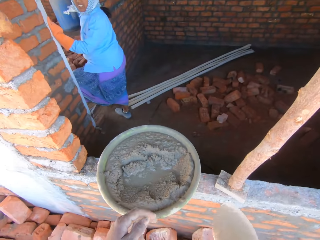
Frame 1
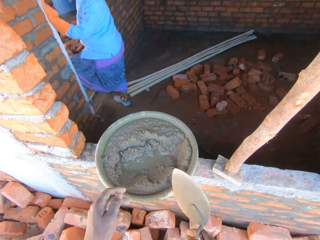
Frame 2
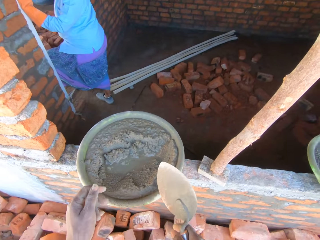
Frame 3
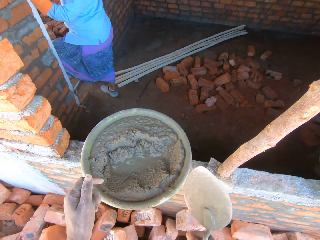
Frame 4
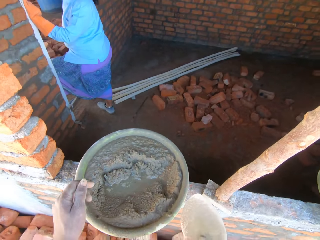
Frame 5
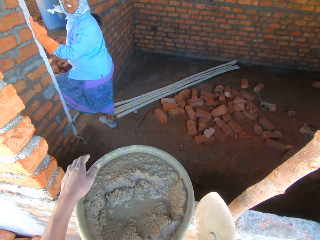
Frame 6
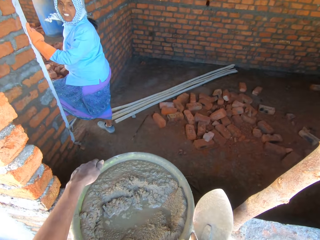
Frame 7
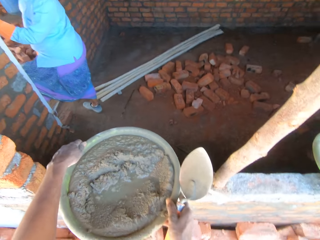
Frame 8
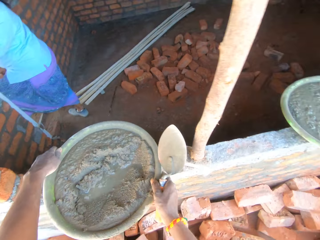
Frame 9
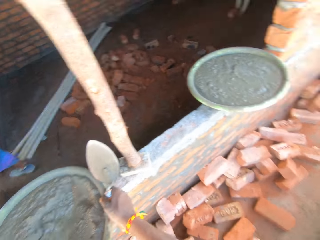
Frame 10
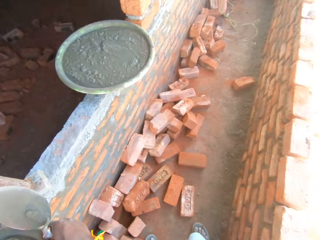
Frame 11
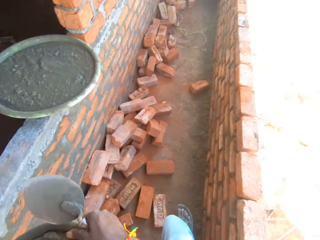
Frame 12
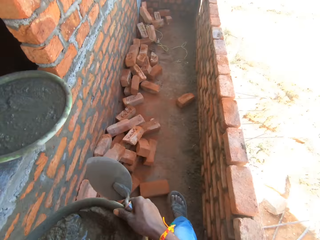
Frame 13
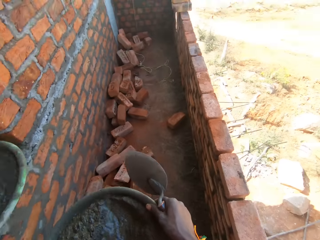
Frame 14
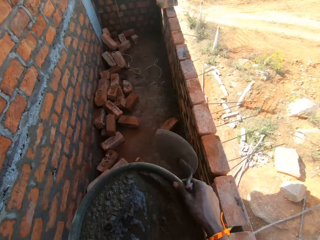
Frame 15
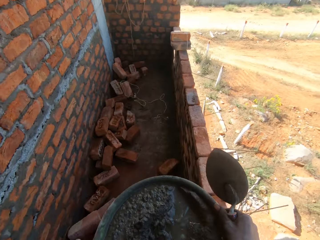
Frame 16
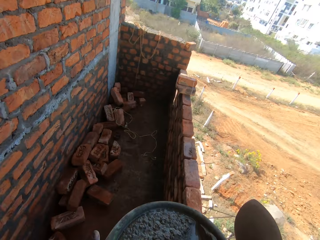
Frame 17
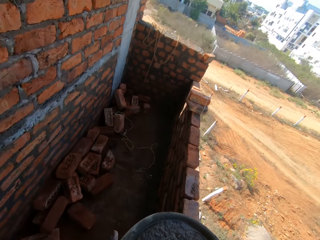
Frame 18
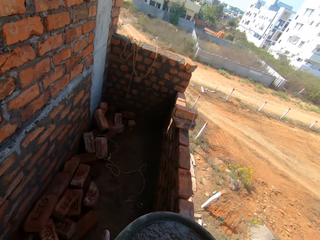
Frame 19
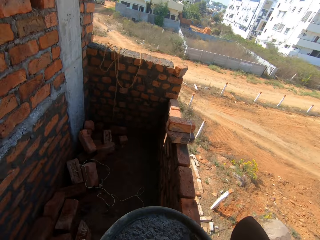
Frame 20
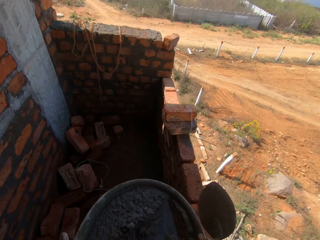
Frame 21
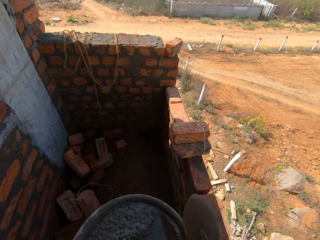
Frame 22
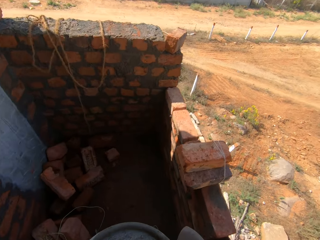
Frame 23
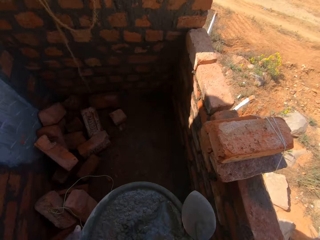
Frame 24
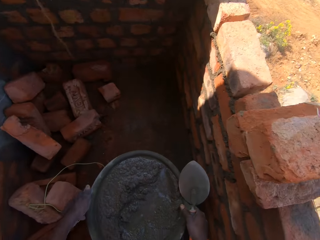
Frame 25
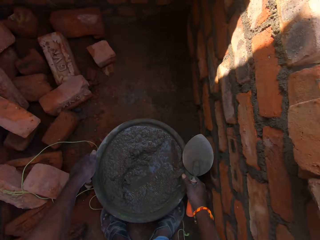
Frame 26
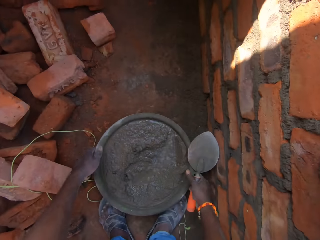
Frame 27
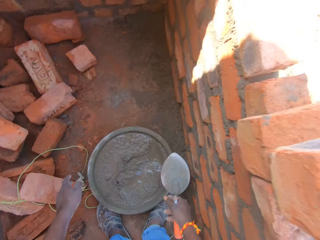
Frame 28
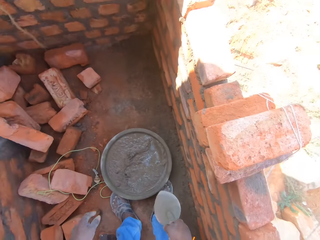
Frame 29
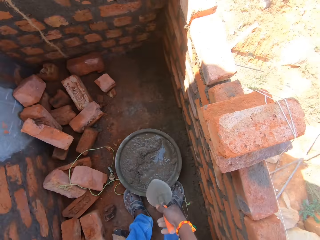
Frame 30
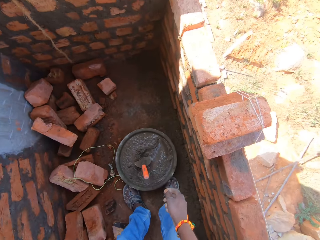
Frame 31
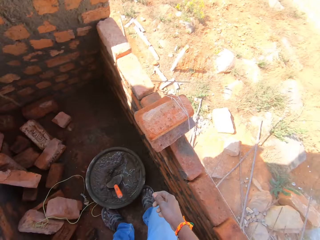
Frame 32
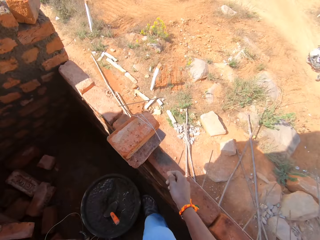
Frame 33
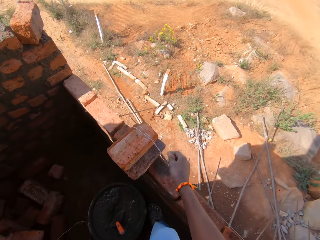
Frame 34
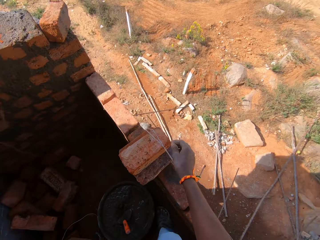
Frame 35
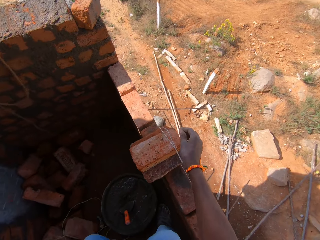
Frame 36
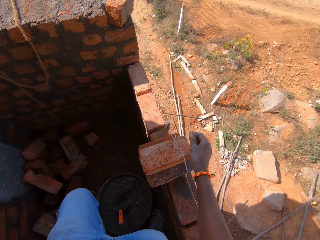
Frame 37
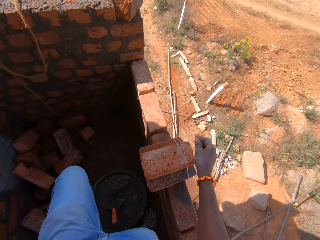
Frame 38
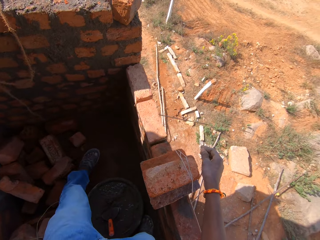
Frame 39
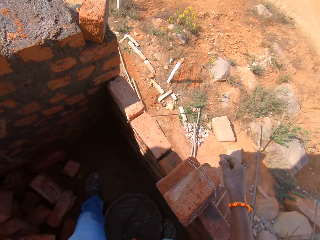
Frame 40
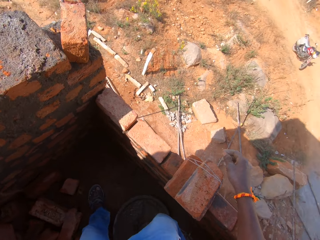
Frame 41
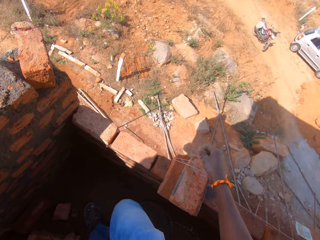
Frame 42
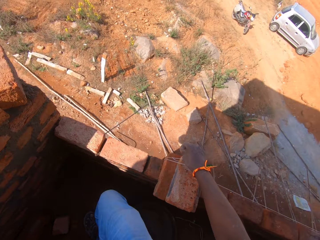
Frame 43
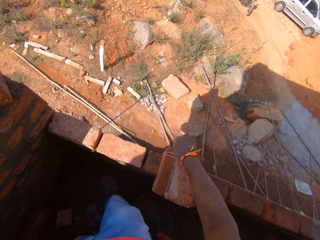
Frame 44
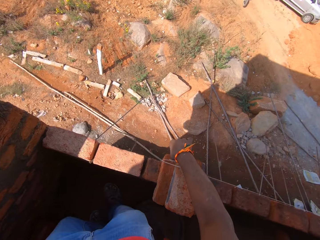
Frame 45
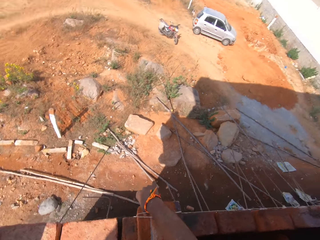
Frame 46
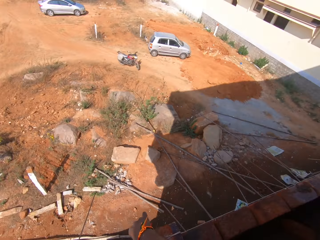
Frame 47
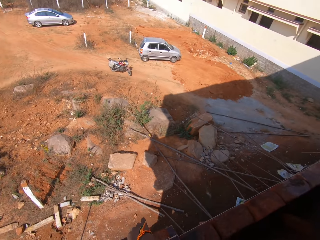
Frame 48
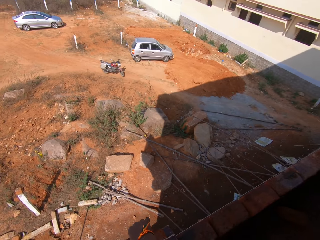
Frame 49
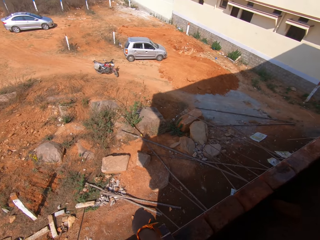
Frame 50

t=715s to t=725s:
The camera wearer takes cement from the wall. He carries the basin with both hands. He walks in the building. He puts down the basin with both hands on the floor. He drops down the spoon with his right hand.

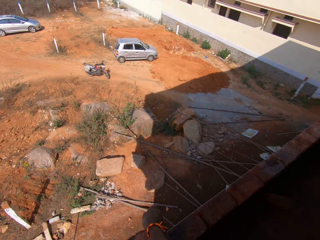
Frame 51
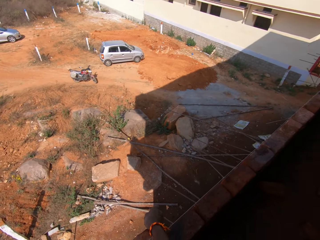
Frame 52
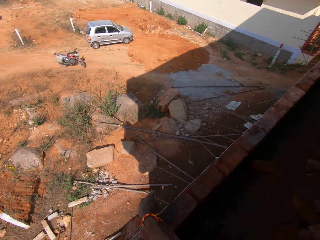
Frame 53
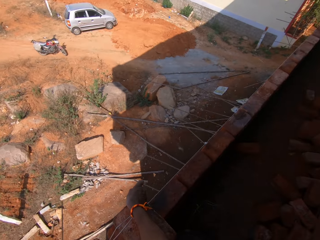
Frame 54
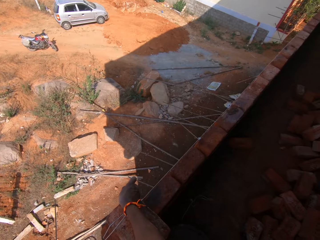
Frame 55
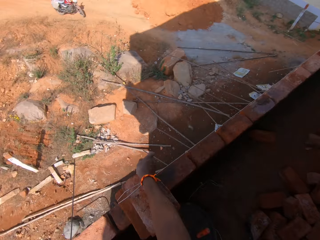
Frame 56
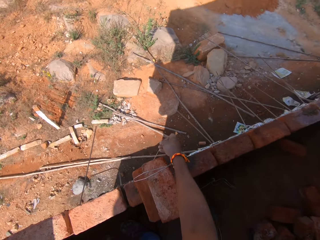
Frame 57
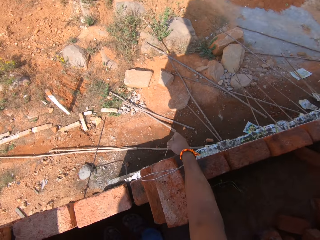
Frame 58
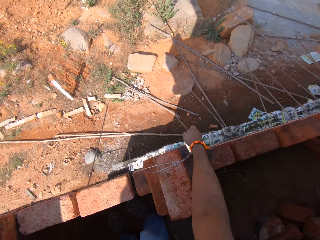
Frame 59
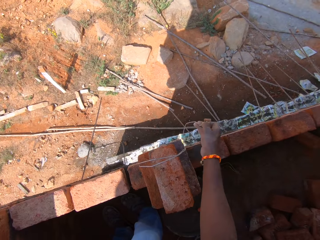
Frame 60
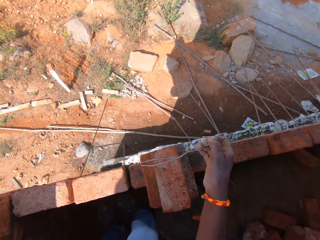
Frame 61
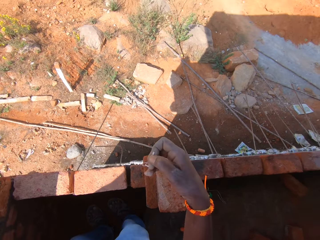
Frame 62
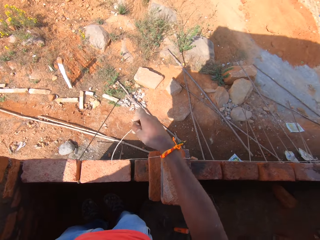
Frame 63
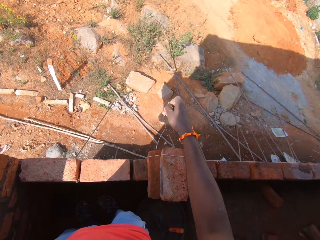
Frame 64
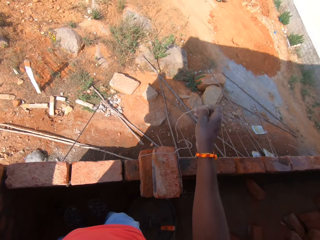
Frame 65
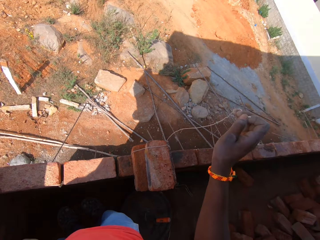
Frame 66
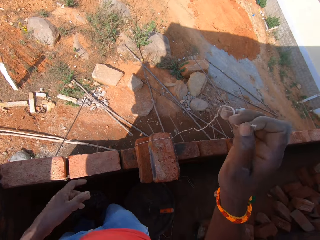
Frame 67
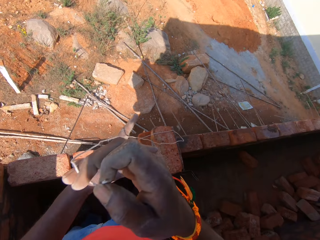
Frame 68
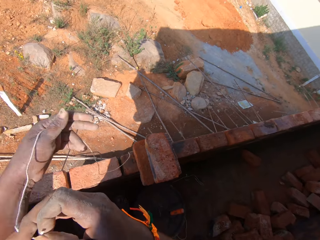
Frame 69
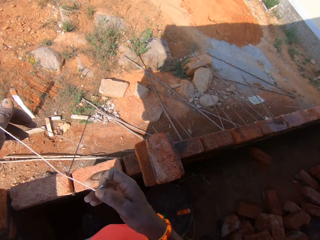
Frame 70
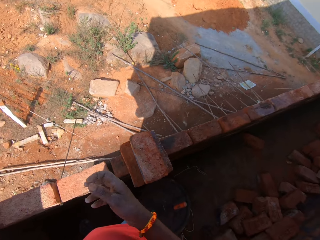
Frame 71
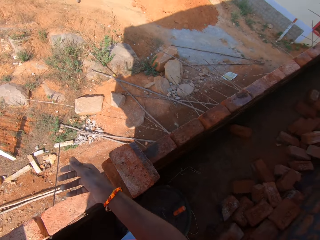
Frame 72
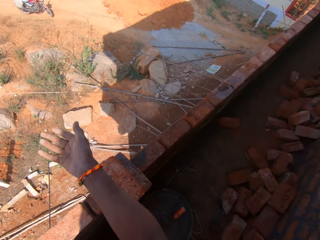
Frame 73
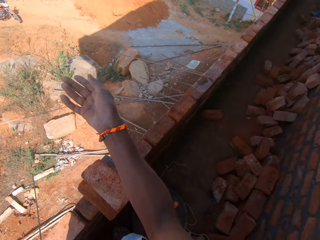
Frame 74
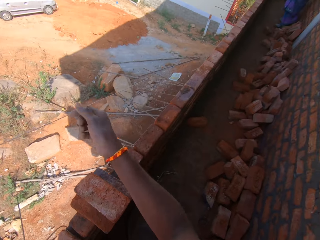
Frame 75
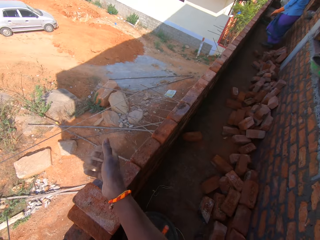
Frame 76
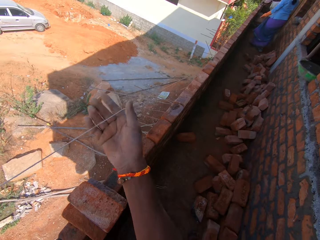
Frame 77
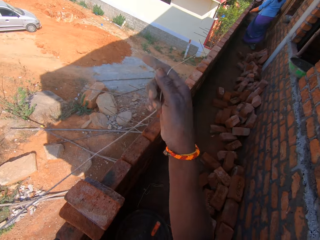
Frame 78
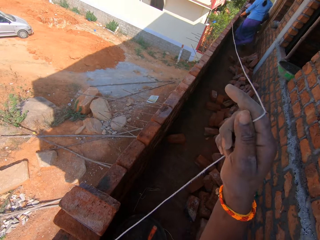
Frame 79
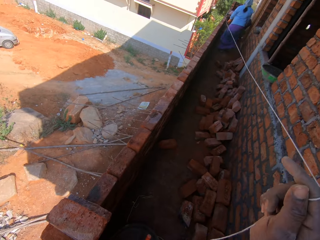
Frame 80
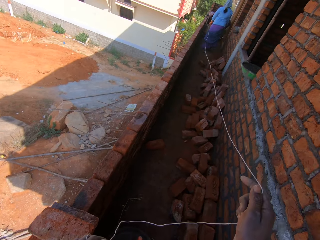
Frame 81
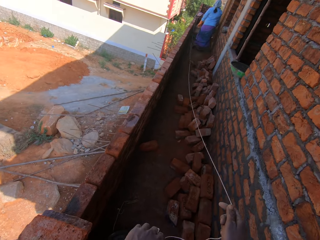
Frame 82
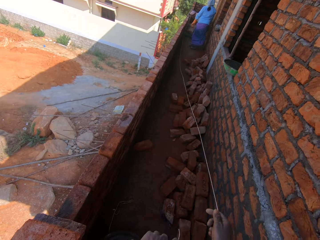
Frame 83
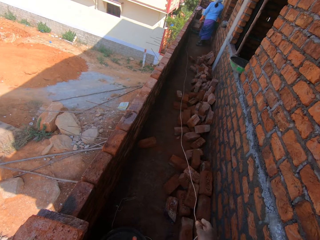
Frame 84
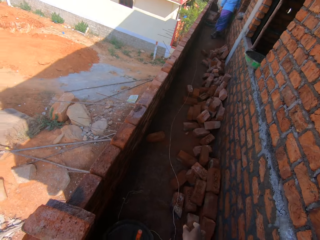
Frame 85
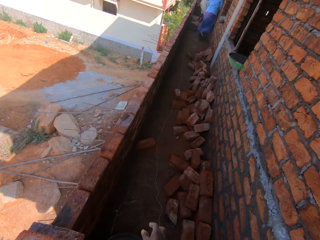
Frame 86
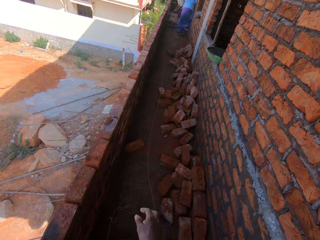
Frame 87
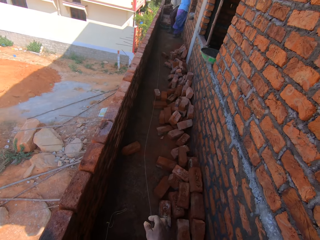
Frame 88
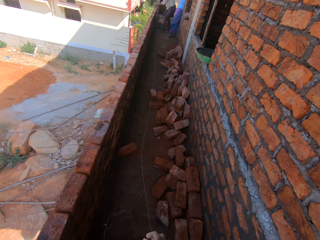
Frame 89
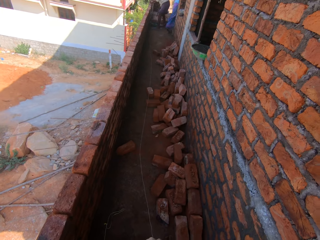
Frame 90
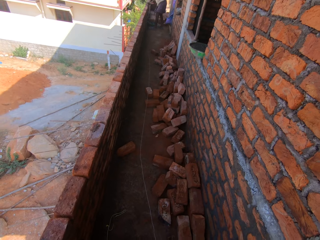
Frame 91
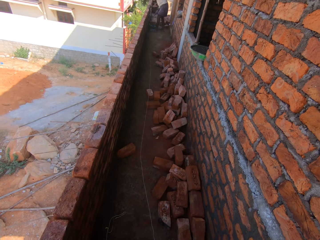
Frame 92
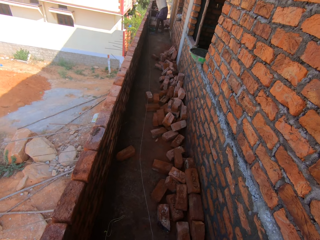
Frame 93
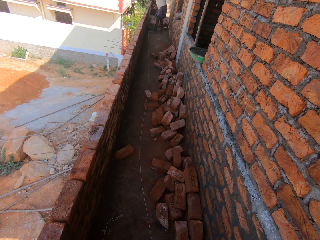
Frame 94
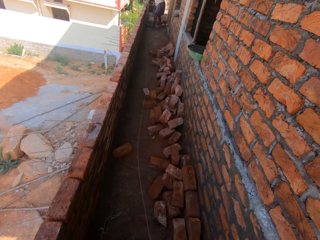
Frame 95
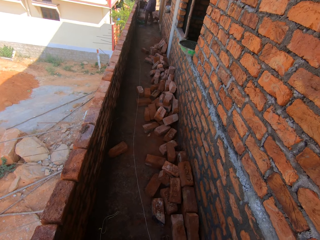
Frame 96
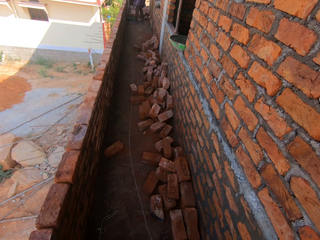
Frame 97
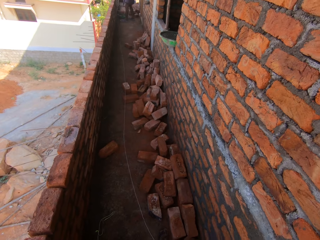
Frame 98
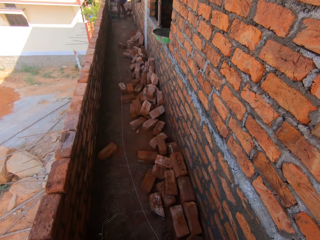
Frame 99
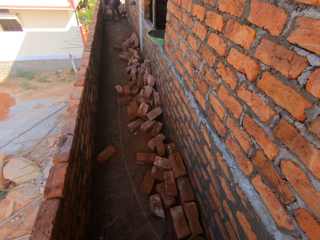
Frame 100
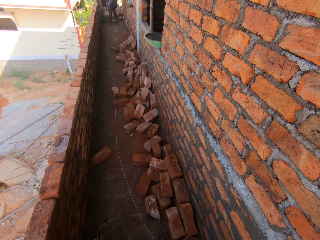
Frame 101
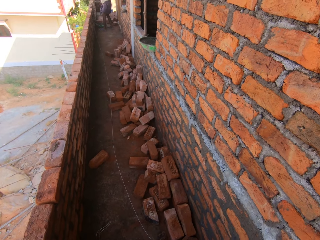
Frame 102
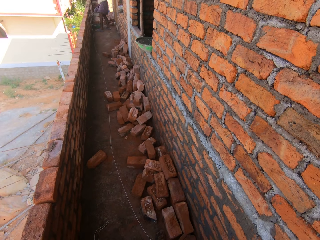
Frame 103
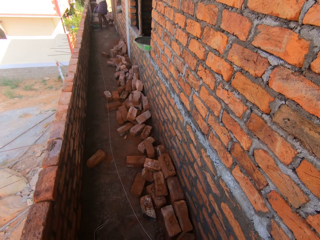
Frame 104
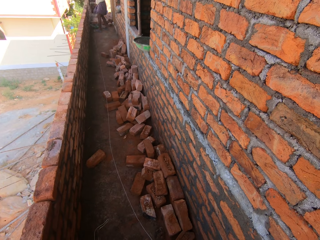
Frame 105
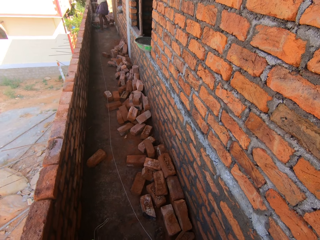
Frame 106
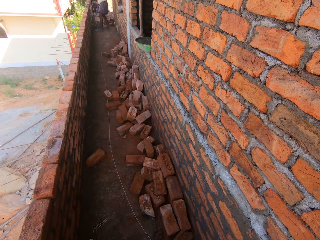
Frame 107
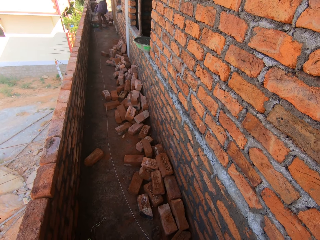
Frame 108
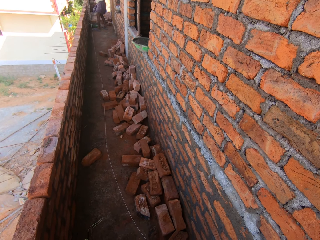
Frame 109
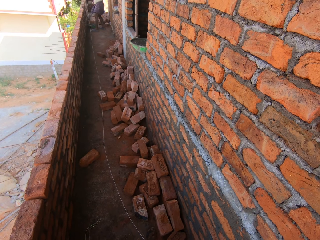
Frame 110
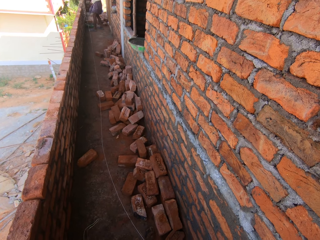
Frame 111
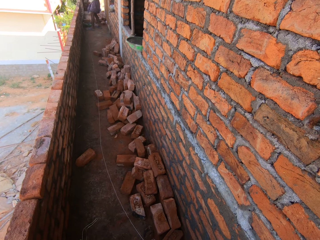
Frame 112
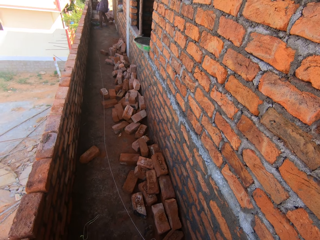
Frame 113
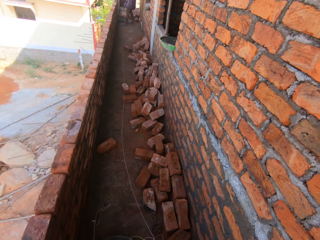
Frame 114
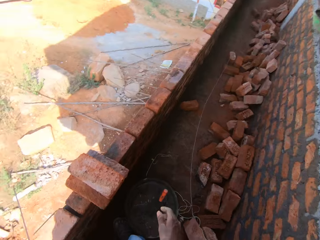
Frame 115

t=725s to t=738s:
The camera wearer adjusts the wire metal on the wall. He removes the string from the brick with his right hand. He holds the string with his left hand. He pulls the string with his right hand.
